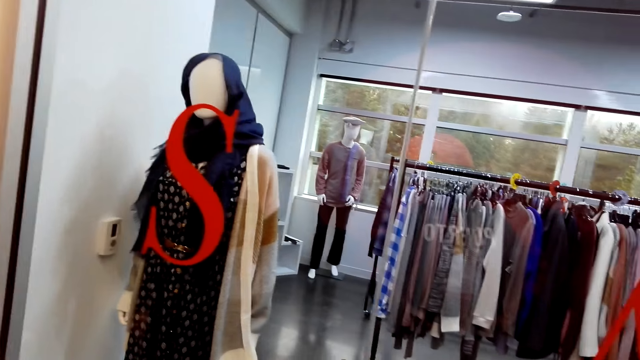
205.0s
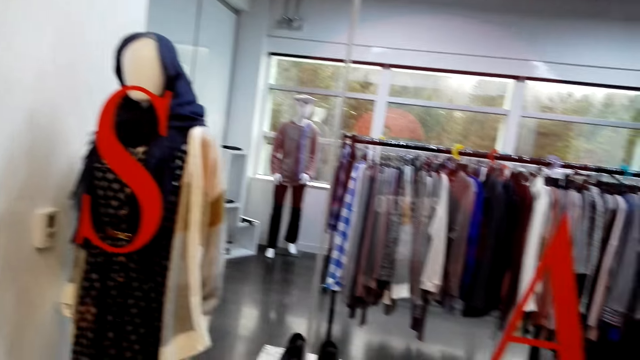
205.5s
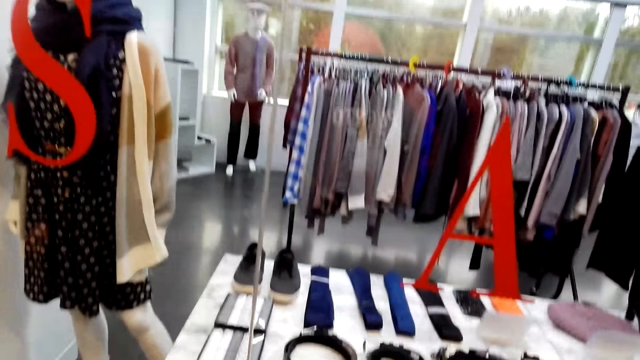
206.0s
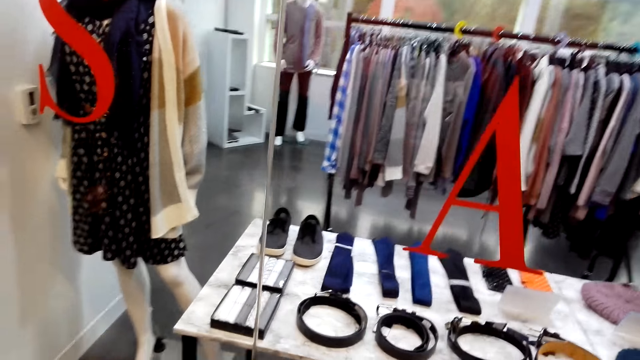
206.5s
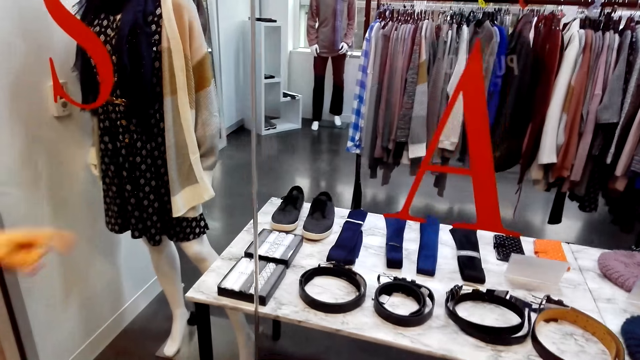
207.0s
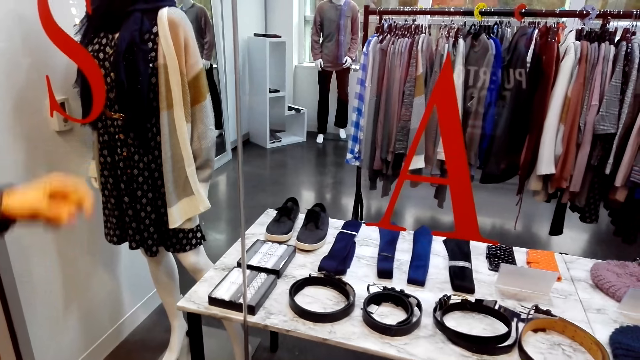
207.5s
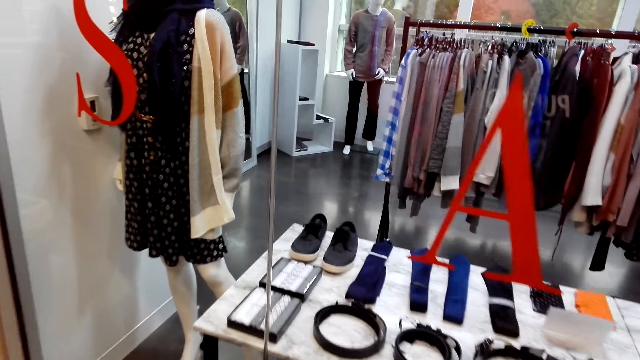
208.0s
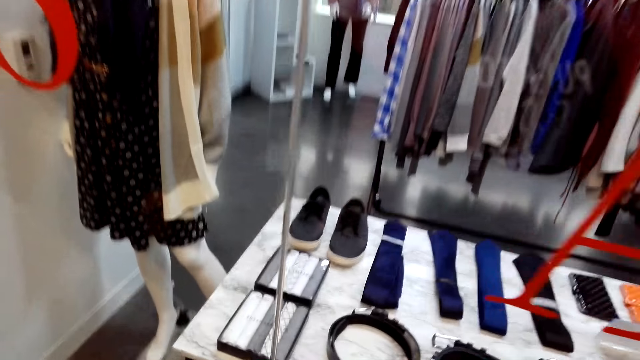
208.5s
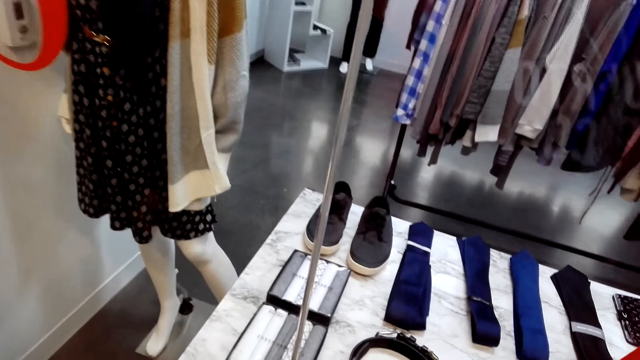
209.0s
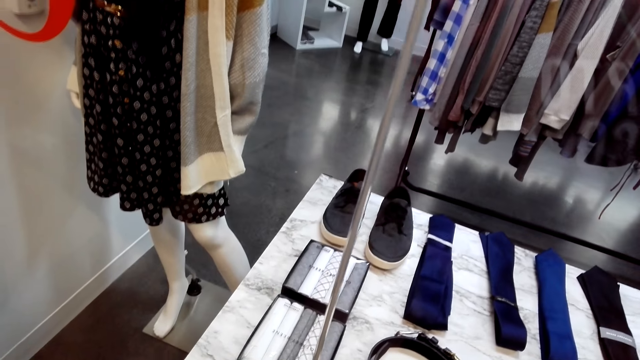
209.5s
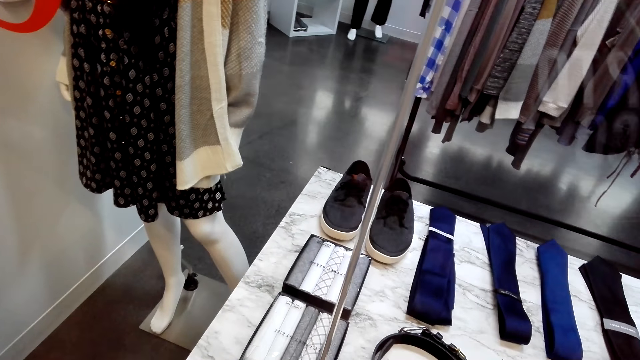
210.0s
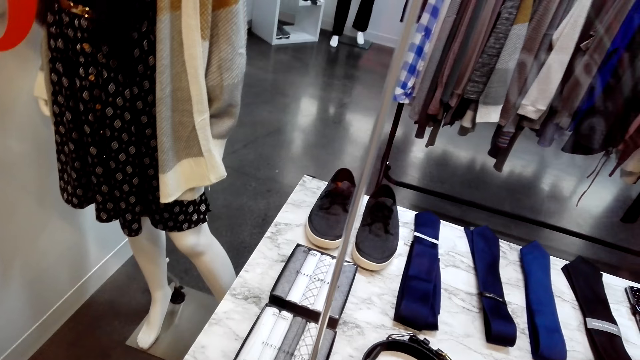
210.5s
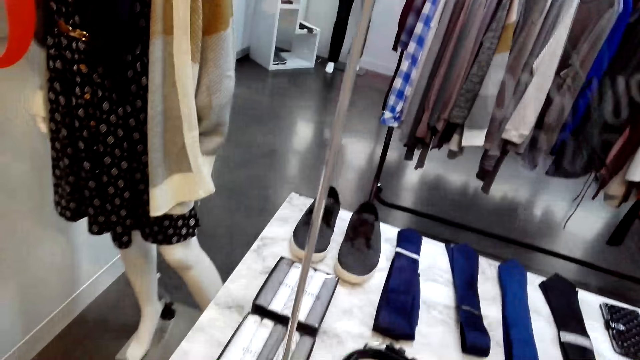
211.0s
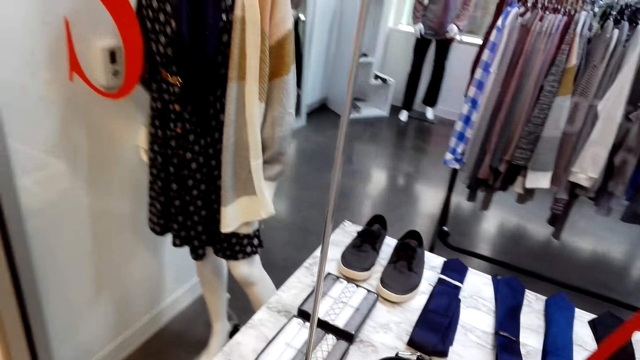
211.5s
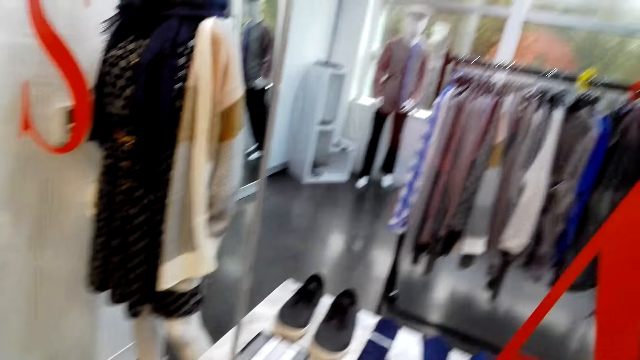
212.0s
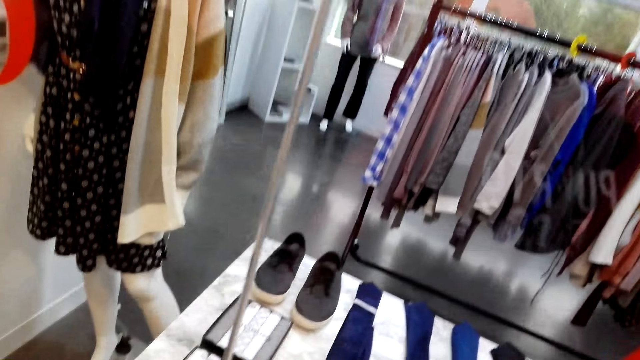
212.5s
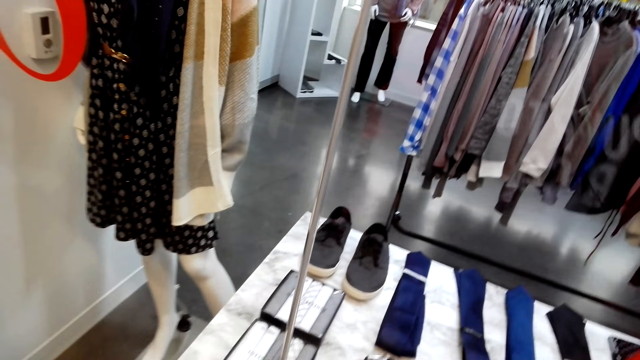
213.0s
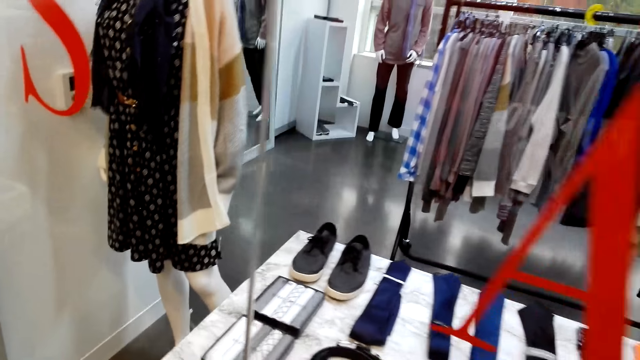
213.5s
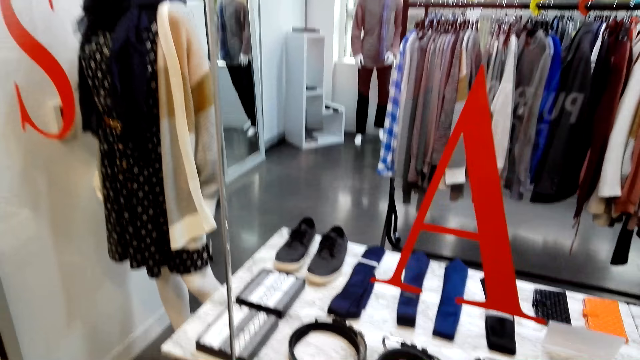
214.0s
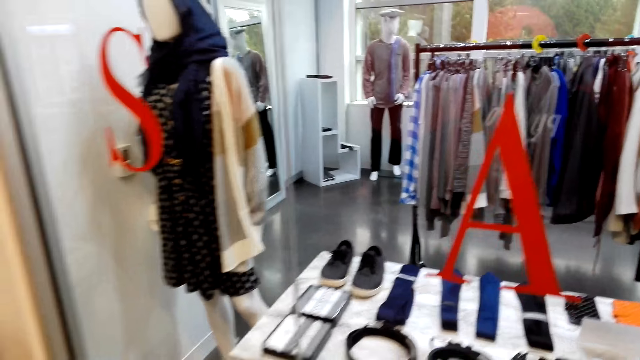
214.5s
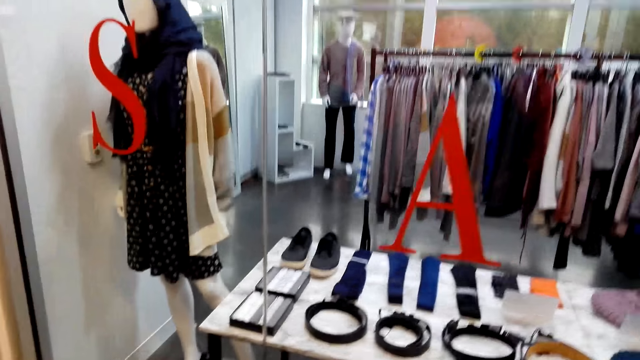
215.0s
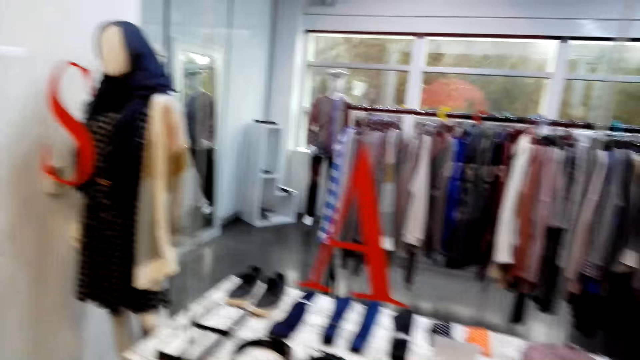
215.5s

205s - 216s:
A woman points at the display.

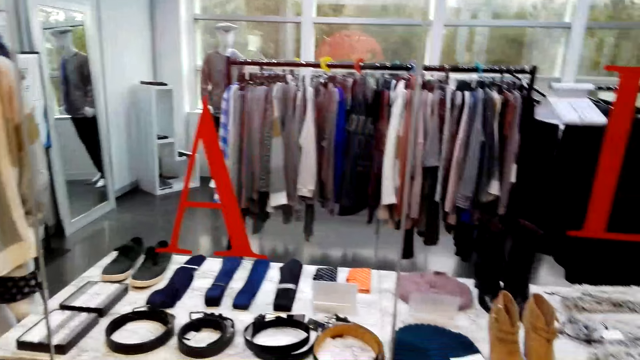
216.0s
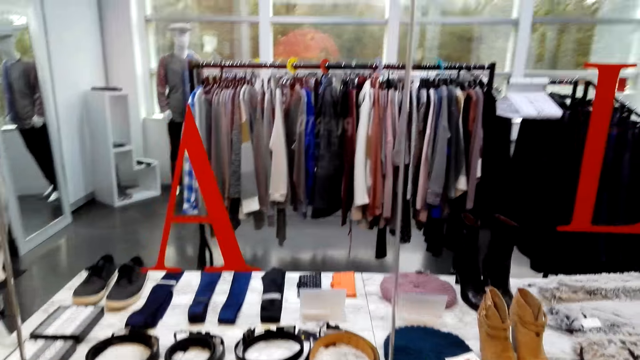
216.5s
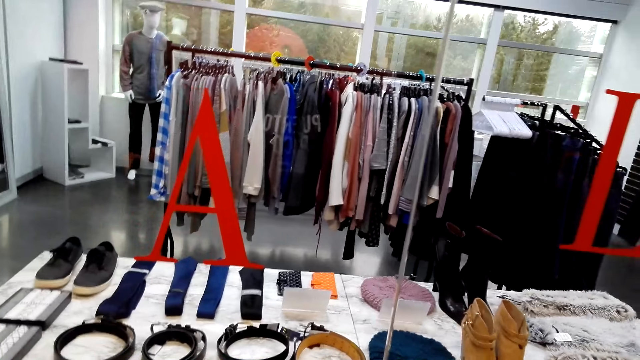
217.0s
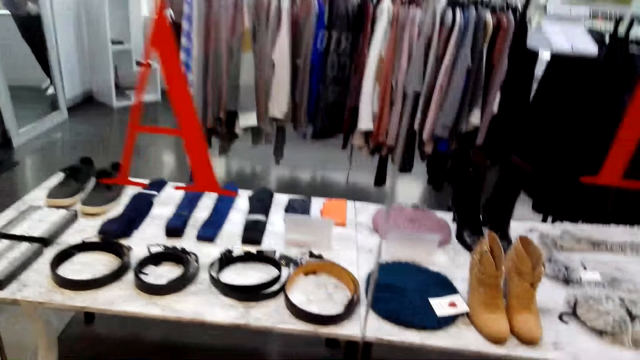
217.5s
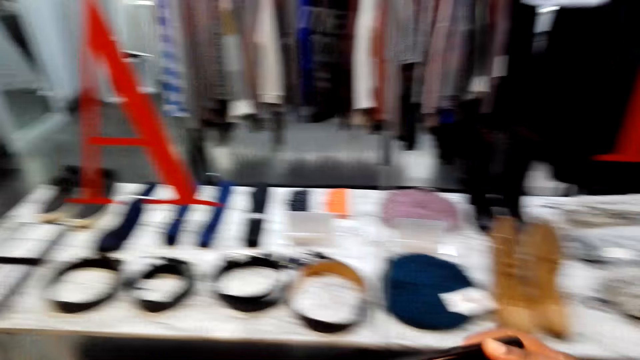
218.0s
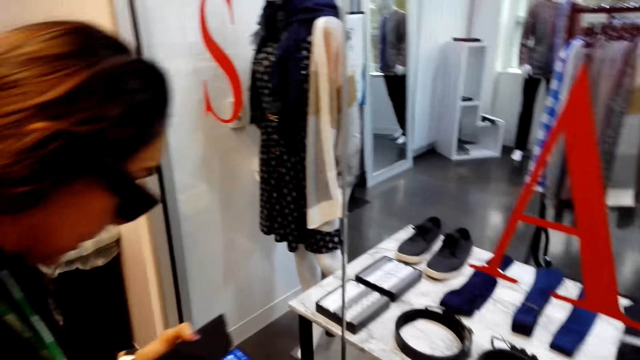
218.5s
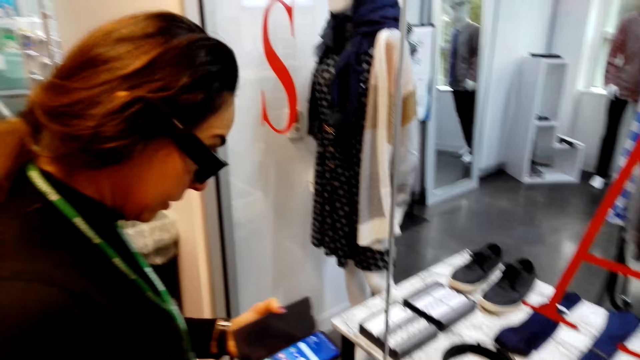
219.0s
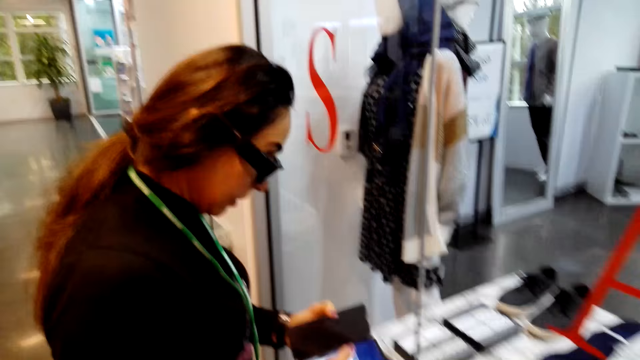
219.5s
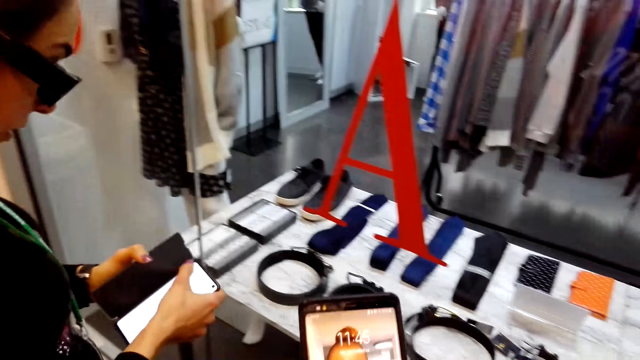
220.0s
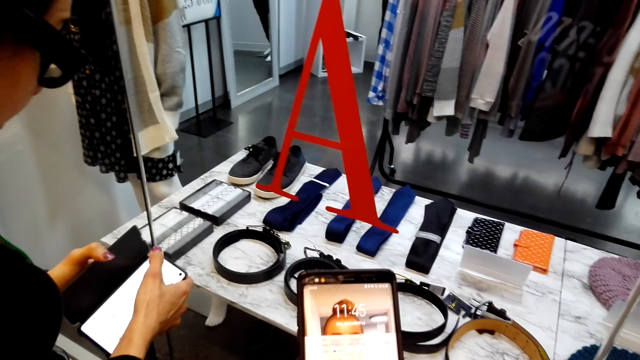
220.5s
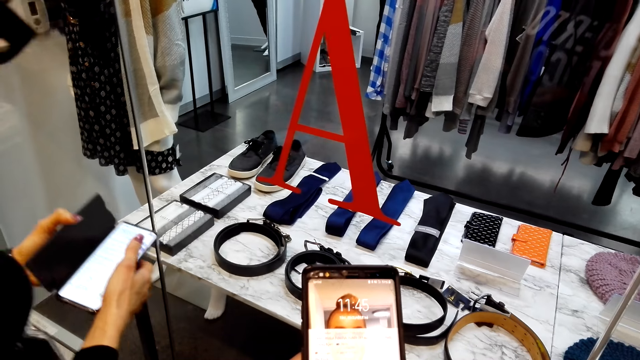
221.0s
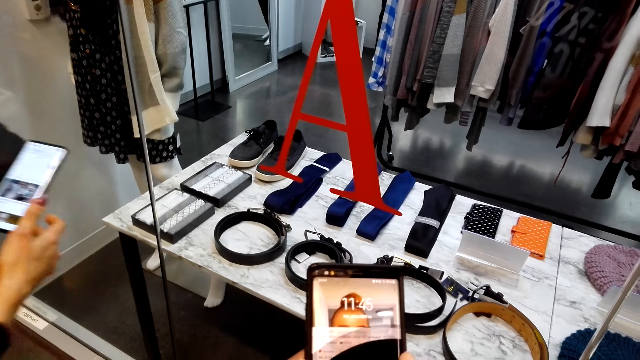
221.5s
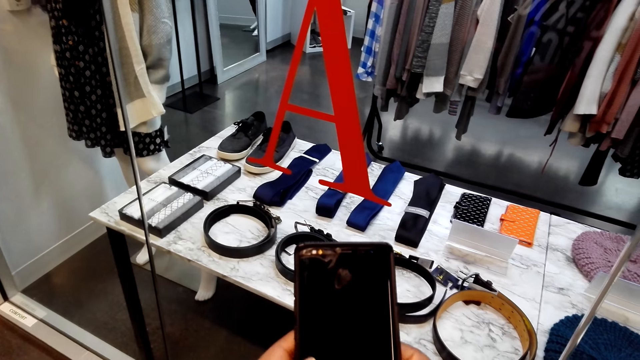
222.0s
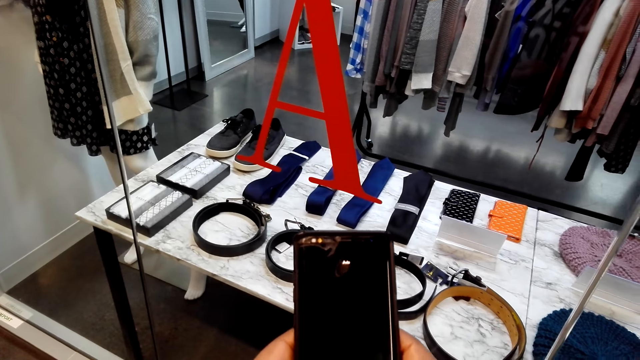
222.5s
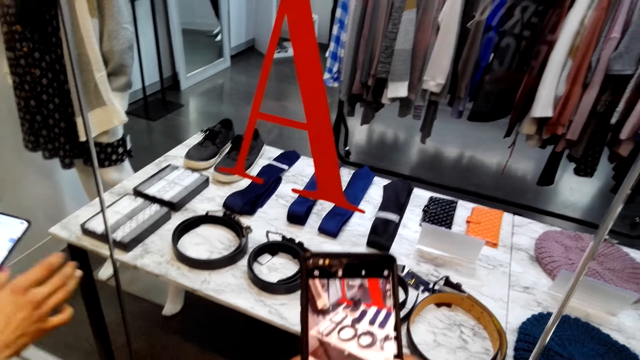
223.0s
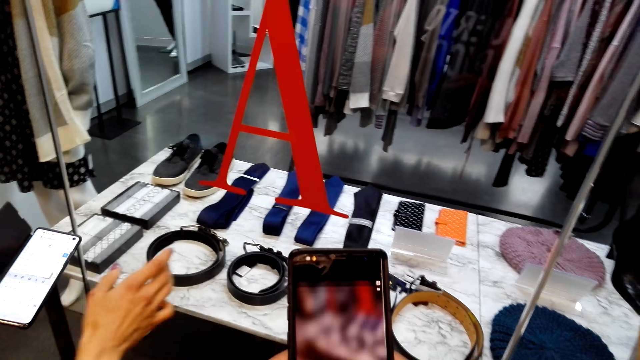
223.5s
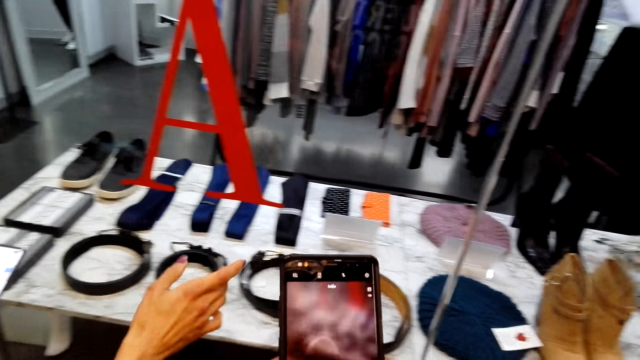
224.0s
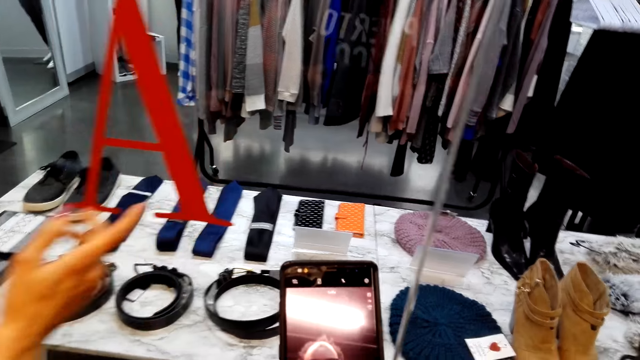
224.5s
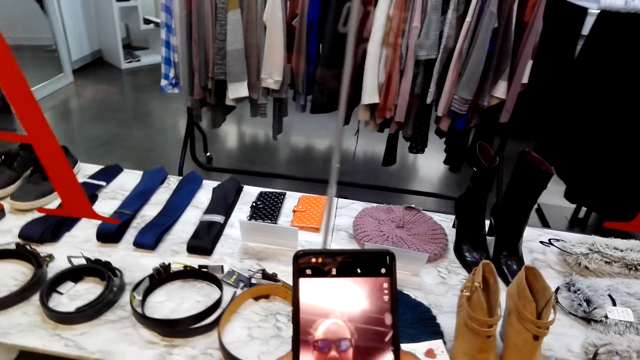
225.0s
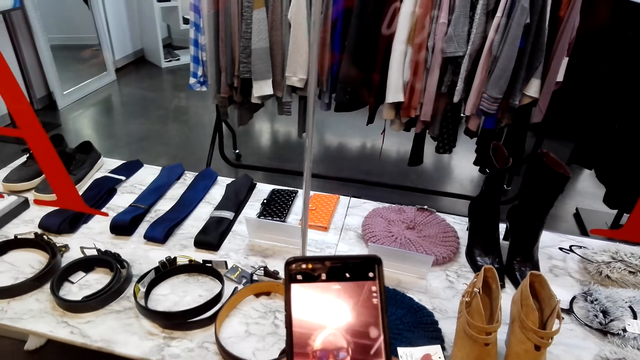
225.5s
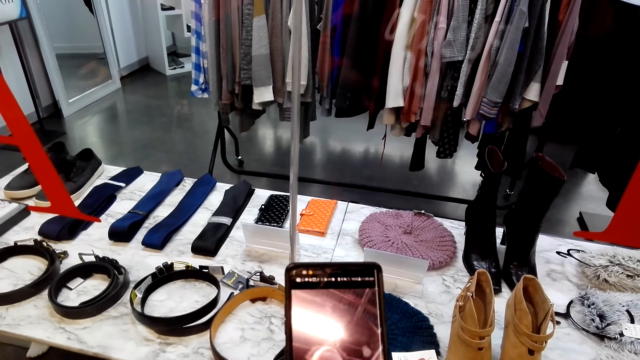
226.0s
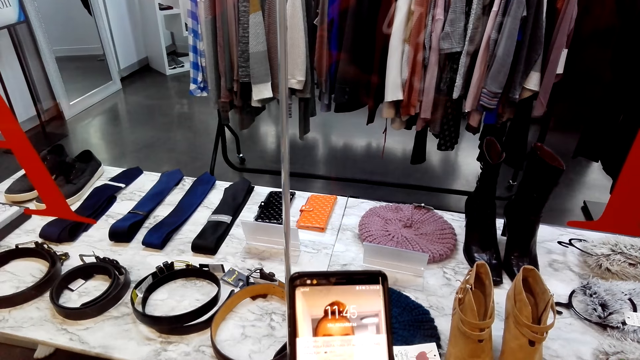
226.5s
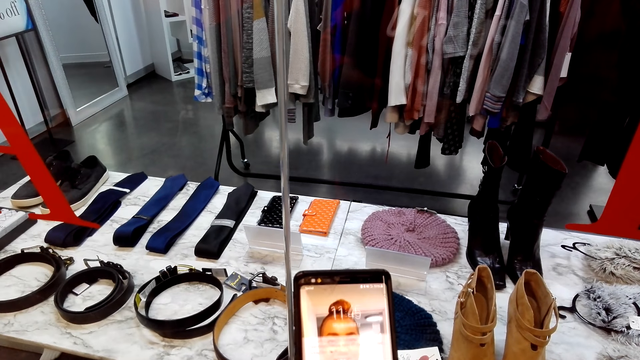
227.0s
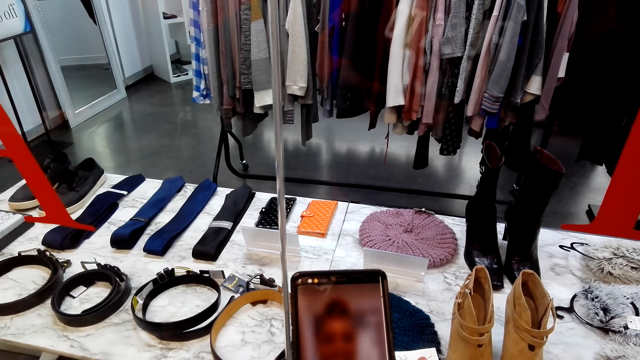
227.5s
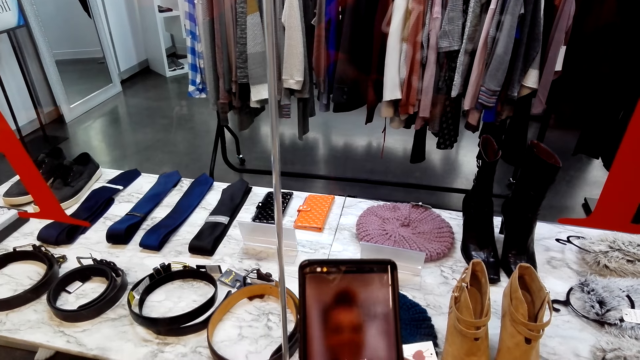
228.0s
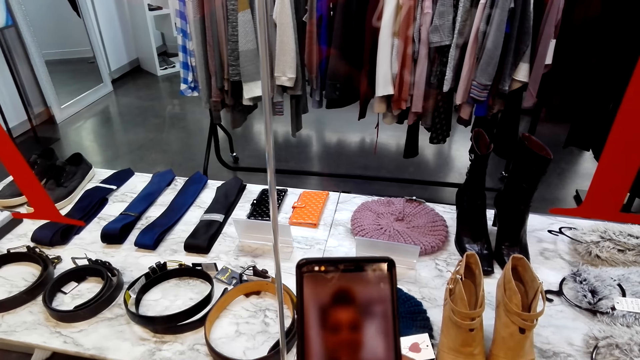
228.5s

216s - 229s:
A woman looks at the phone. The woman holds the phone in a room and swipes her phone. The camera wearer holds a phone in the room. They look at the phone. They scroll the phone in the room. The woman points using her hand and moves her right hand in the room. The camera wearer holds the phone in the room.
